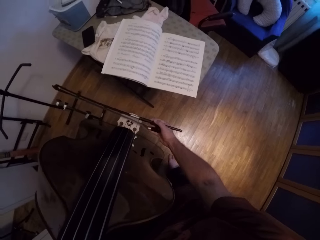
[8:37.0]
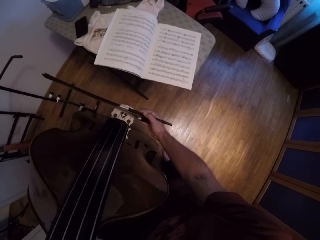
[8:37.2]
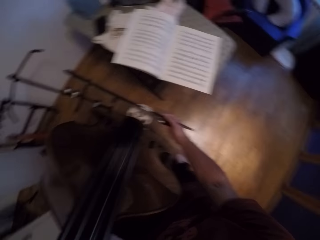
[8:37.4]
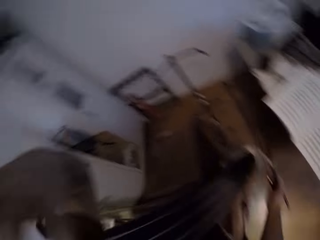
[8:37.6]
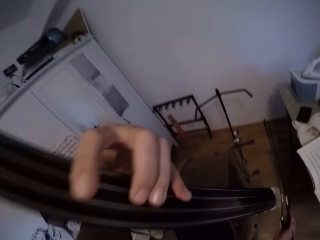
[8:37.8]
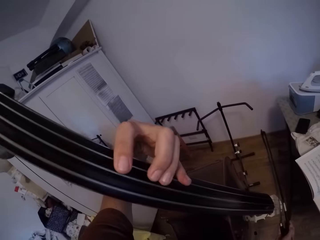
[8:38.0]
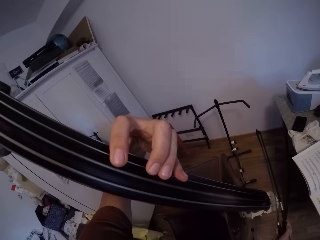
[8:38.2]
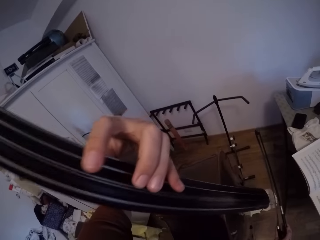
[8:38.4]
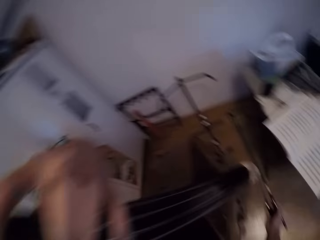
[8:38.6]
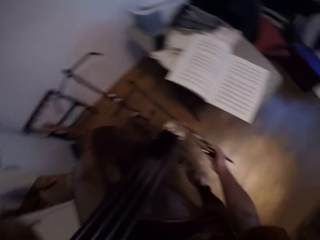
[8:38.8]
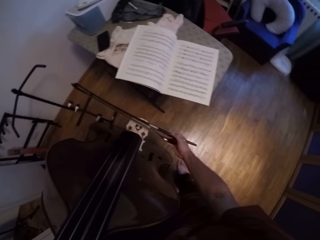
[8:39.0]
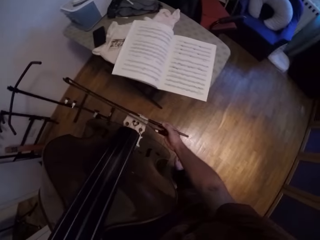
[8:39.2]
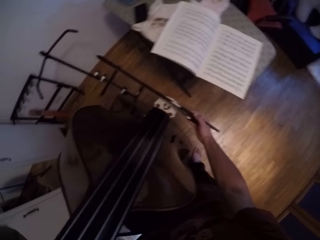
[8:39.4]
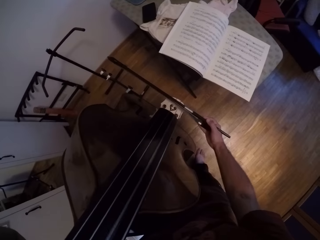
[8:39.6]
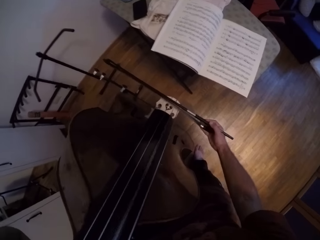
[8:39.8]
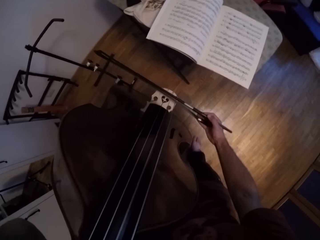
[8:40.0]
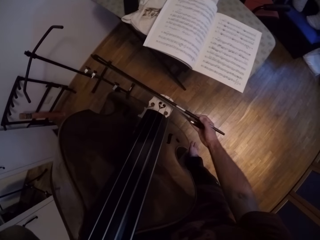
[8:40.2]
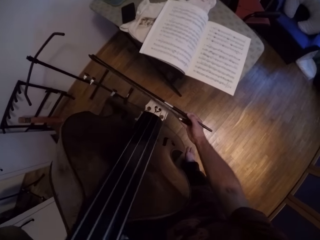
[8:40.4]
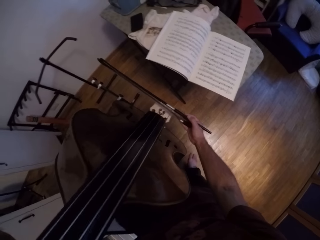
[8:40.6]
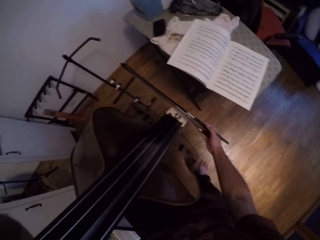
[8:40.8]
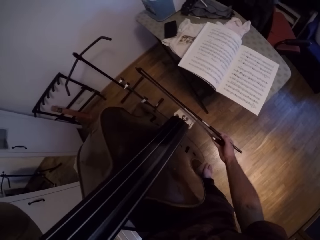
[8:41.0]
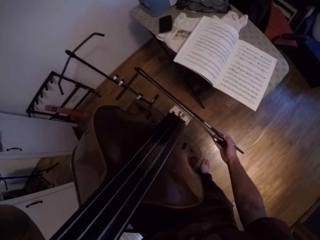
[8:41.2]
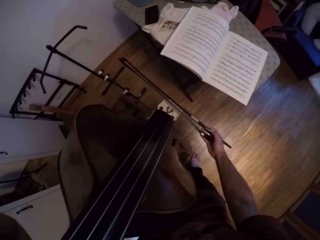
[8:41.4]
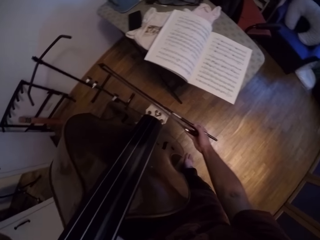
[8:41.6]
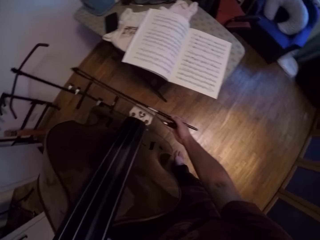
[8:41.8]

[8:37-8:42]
The camera wearer plays the violin.

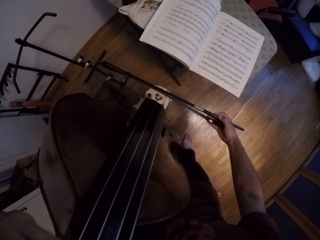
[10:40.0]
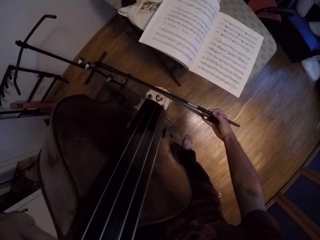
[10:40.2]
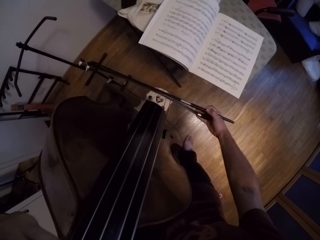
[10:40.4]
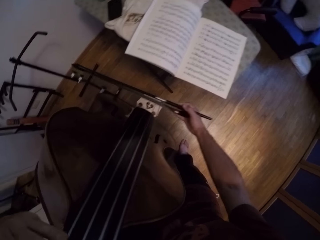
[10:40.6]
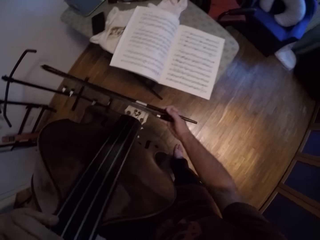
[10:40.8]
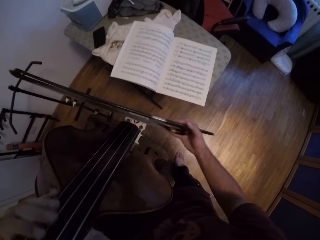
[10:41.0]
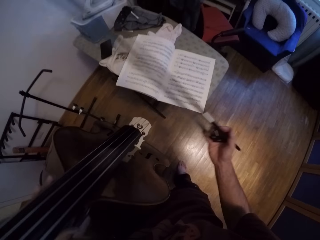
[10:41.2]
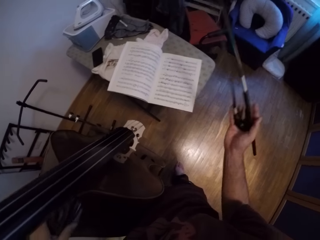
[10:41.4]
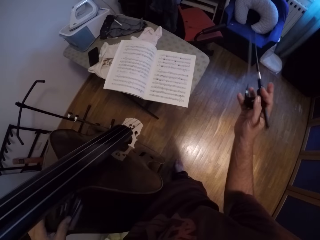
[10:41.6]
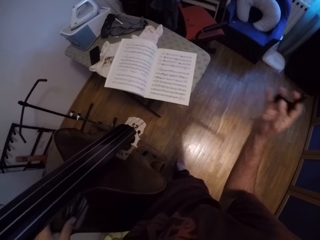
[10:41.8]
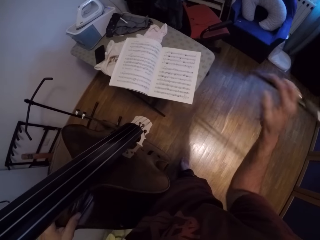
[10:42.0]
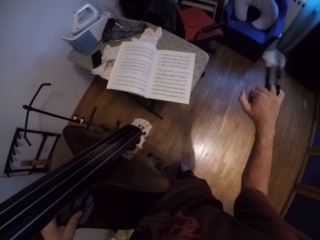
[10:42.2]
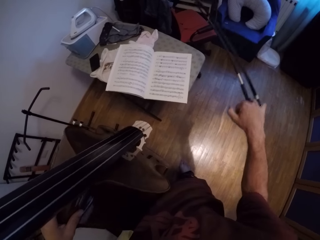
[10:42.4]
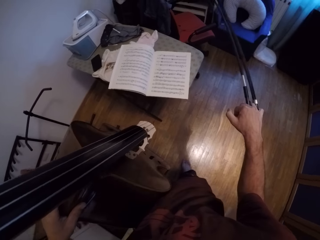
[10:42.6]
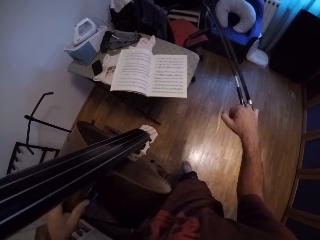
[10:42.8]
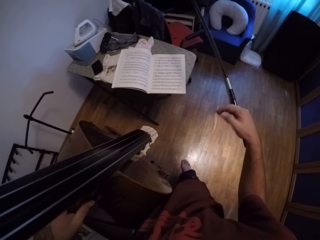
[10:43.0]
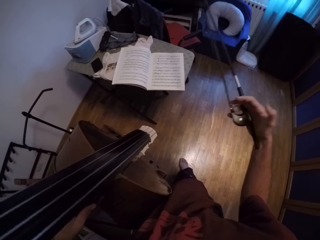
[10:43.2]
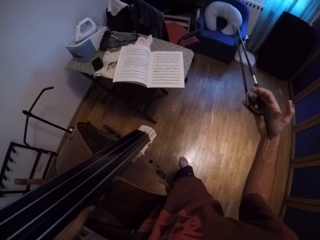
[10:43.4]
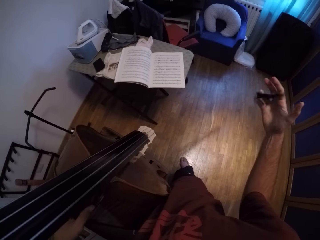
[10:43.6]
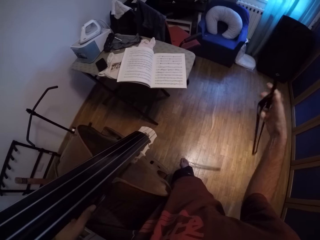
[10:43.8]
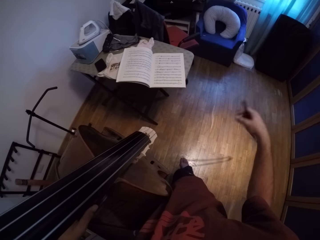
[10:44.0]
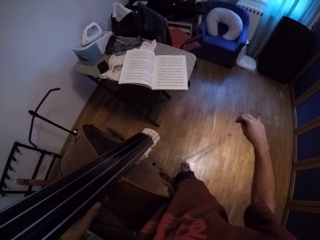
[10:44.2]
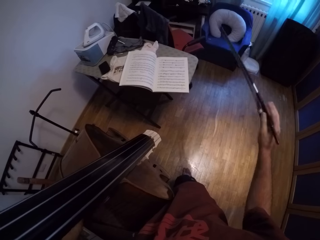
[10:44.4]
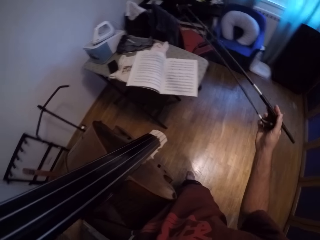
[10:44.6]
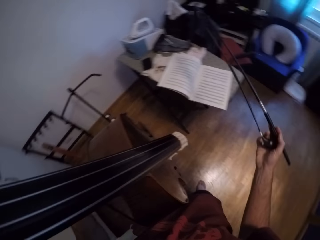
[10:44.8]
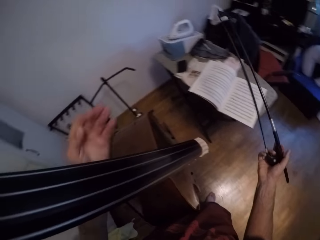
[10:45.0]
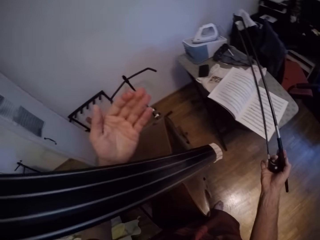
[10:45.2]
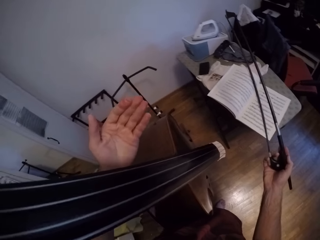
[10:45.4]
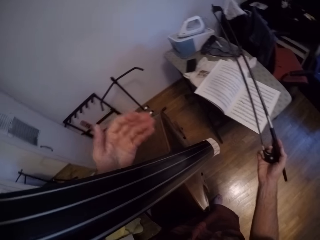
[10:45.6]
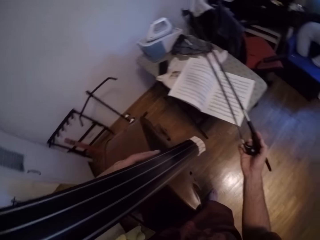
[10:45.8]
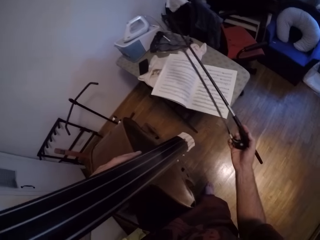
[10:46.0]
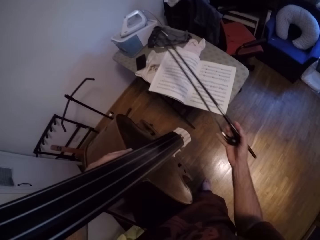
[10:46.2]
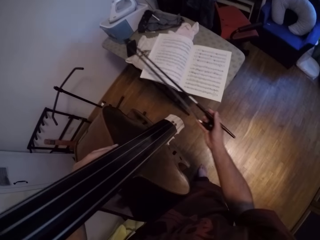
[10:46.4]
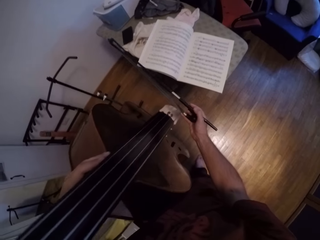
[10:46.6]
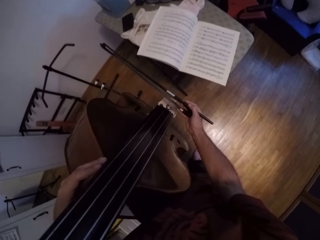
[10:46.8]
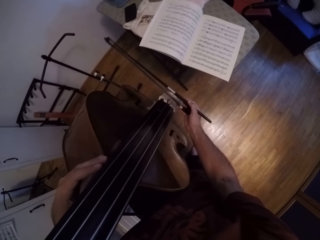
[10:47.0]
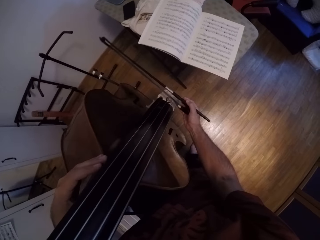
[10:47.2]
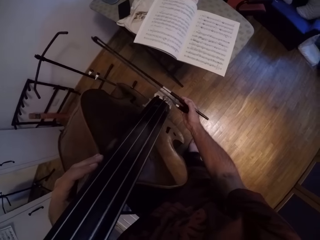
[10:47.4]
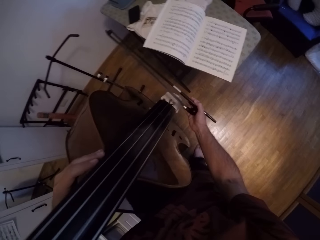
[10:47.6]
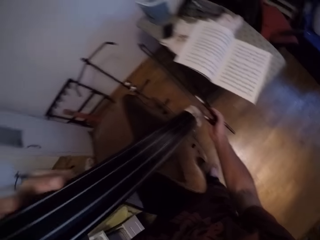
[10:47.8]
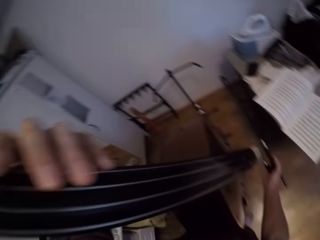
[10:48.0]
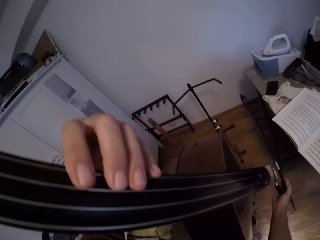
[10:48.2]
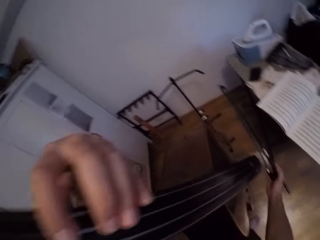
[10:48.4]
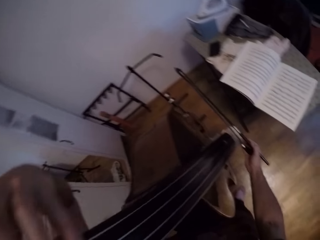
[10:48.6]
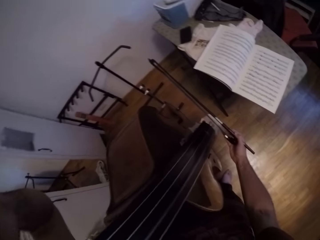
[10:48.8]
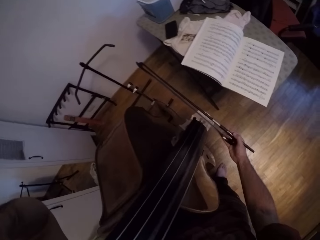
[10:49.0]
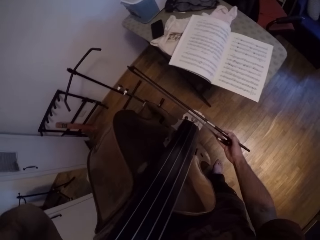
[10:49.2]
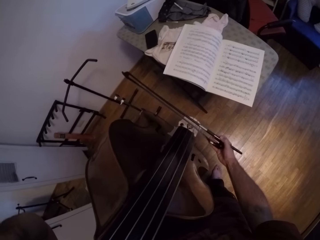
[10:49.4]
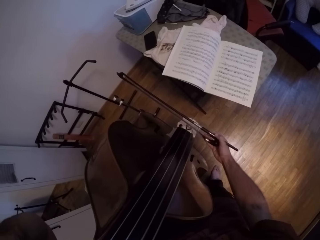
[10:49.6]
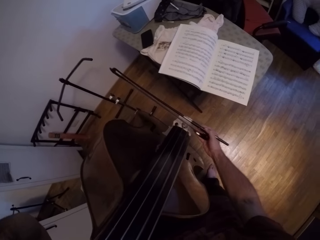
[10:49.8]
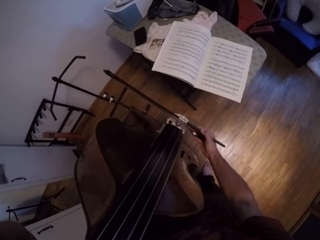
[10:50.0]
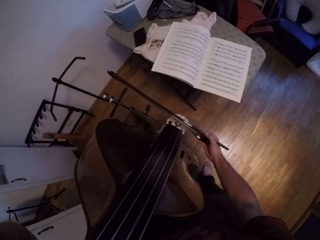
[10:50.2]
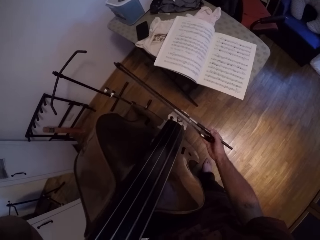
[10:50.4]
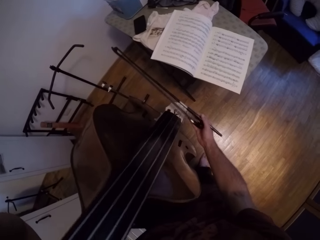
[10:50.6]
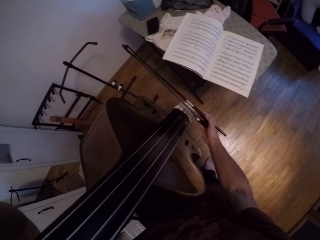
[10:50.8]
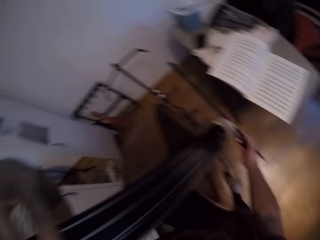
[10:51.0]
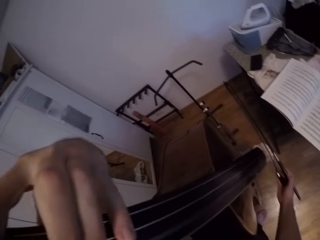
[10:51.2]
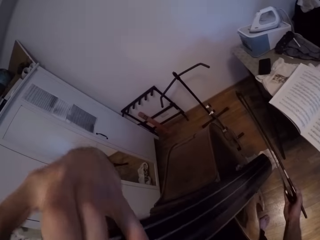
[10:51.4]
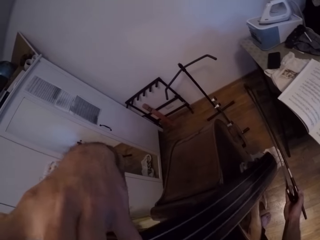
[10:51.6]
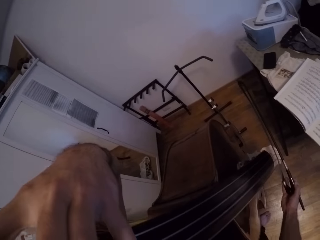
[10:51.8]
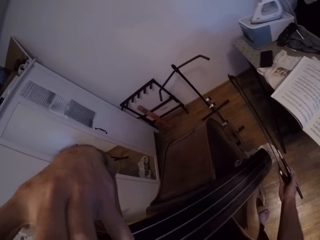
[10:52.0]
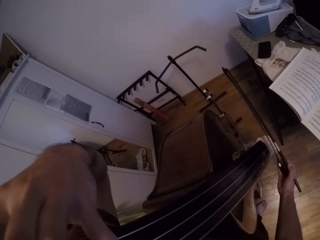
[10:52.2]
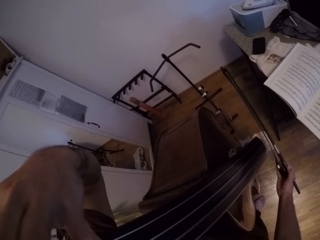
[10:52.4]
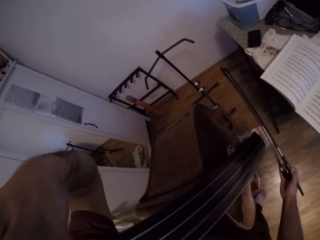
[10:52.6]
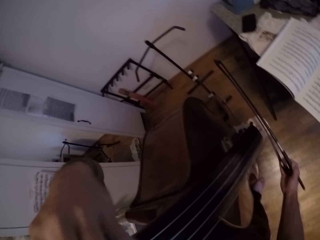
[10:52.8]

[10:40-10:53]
The camera wearer removes the metallic stick from the guitar. They rotate the metallic stick. They pause. They release the hand from the guitar. They place the hand on the guitar. They move the metallic stick towards the guitar. They play the guitar with the metallic stick.

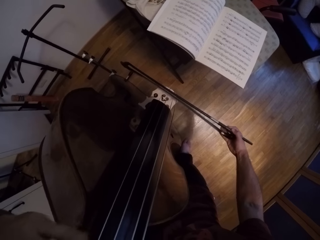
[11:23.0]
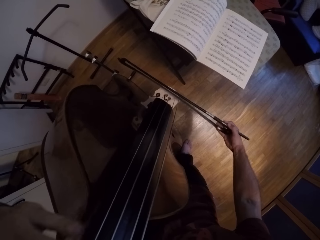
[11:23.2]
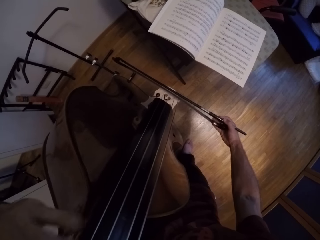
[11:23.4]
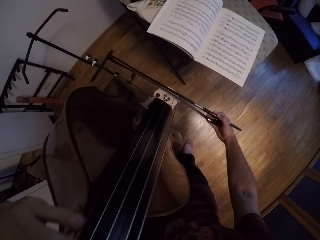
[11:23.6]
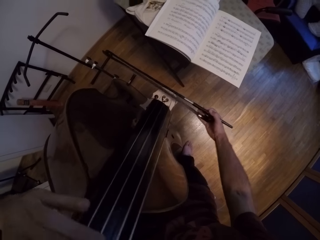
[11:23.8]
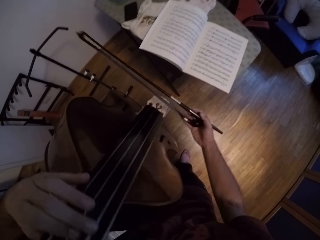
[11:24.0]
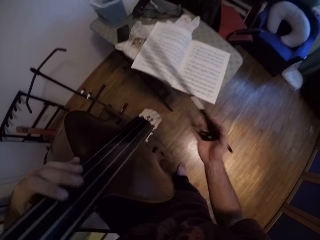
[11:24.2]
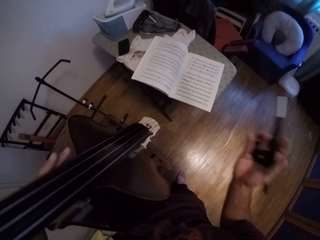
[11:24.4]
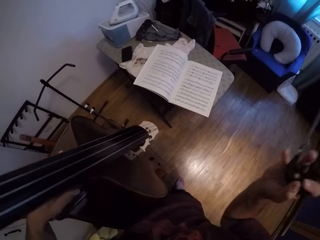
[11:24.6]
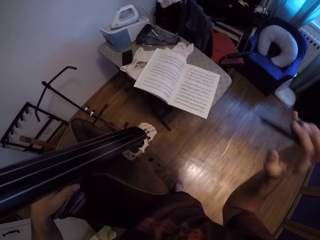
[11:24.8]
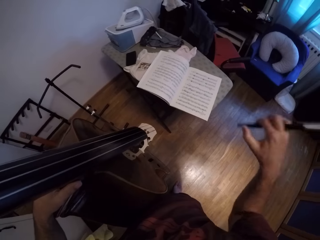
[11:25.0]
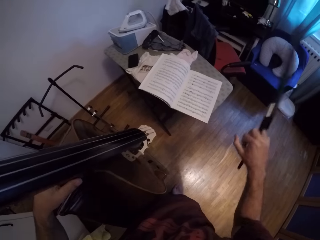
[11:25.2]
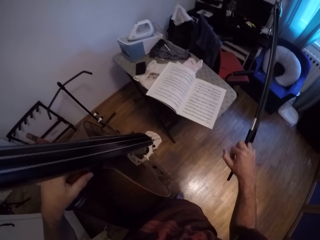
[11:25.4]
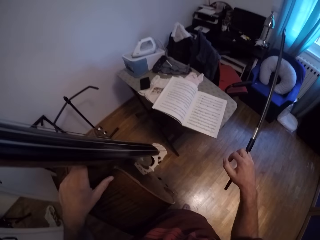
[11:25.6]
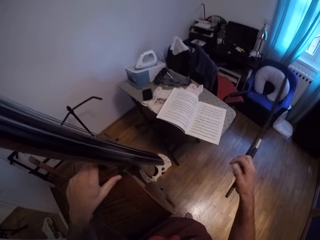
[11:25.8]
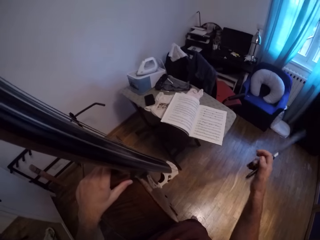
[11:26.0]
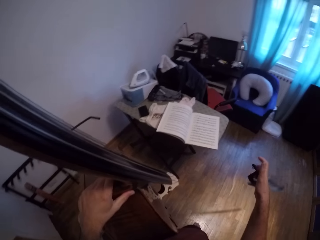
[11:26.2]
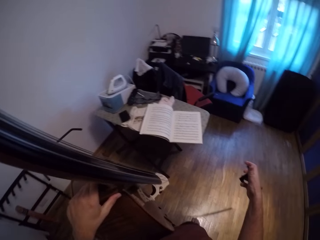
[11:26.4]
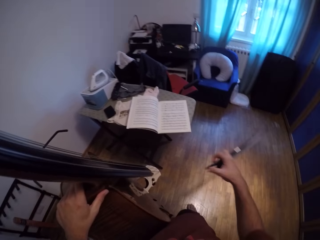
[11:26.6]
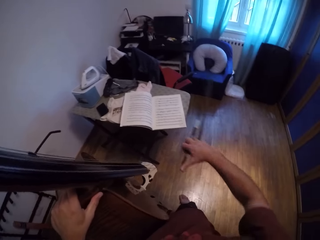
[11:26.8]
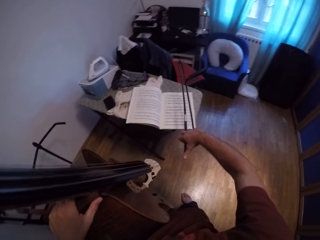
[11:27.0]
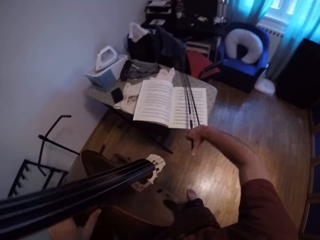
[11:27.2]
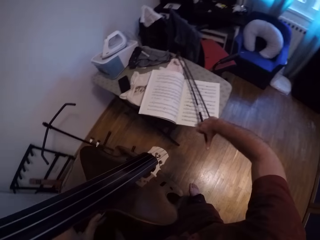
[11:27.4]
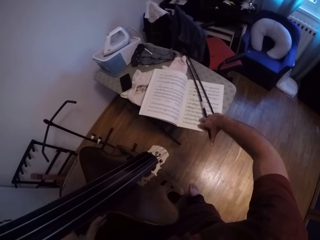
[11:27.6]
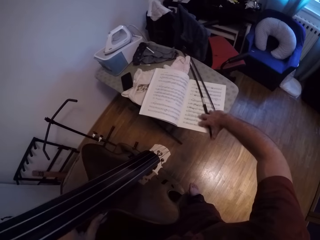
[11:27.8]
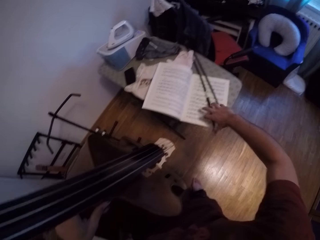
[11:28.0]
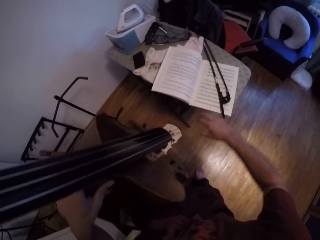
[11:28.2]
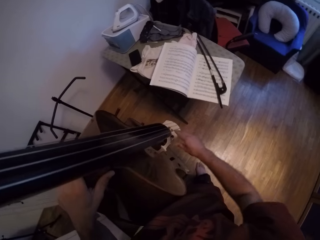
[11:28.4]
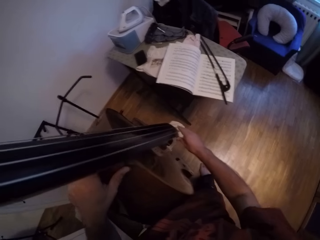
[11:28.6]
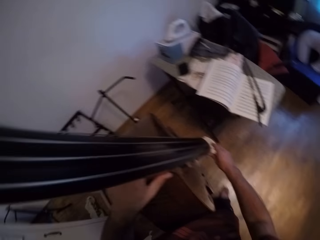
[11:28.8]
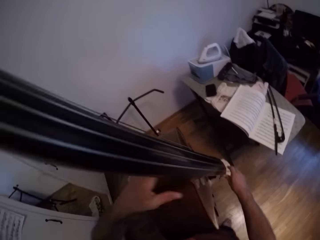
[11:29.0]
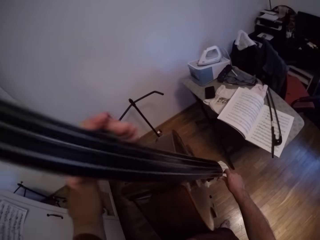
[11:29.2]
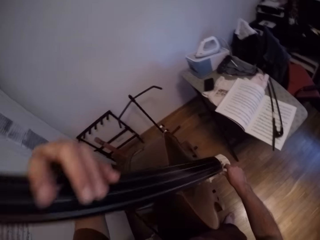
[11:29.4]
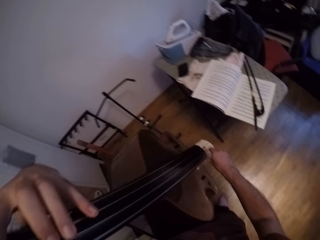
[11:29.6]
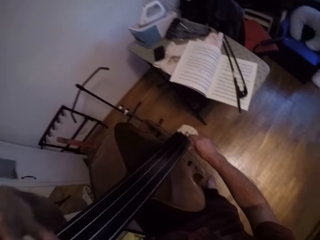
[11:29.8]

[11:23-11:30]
The camera wearer removes the metallic stick from the guitar. They pause. They rotate the metallic stick. They place the metallic stick on the music book. They move the hand towards the guitar.
